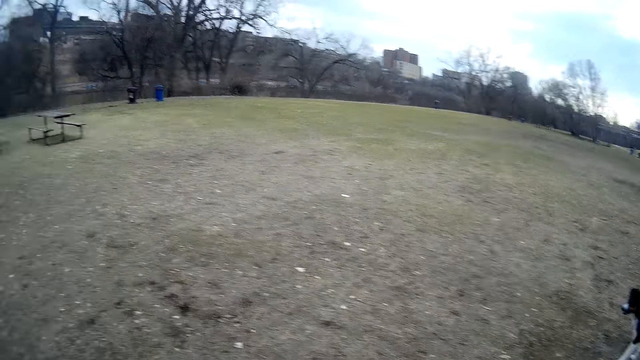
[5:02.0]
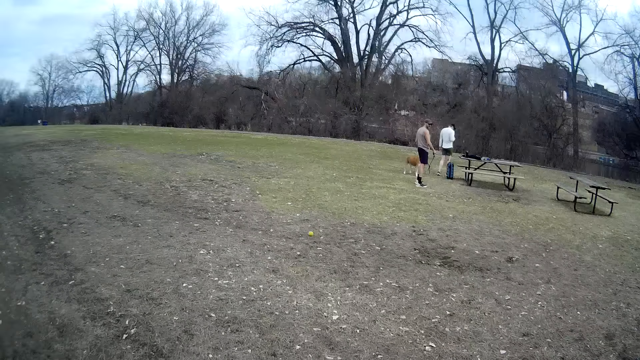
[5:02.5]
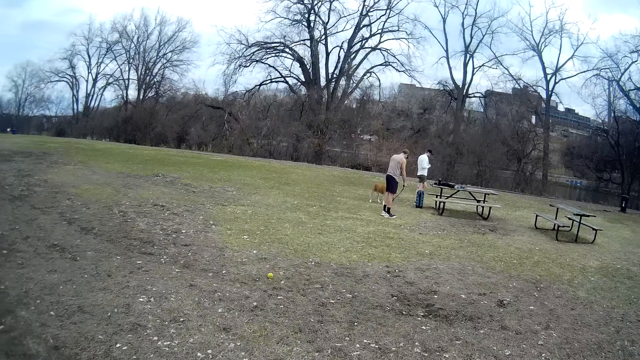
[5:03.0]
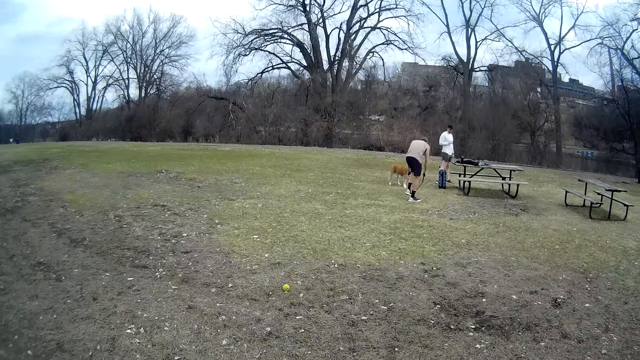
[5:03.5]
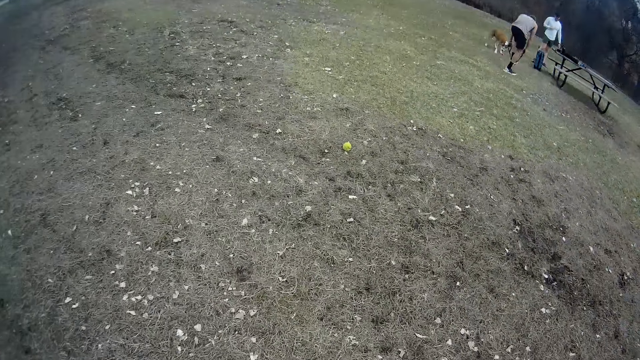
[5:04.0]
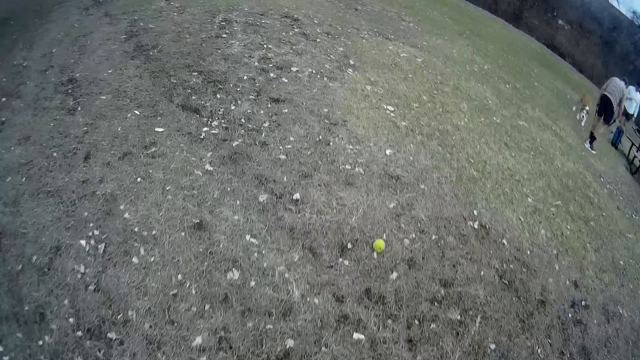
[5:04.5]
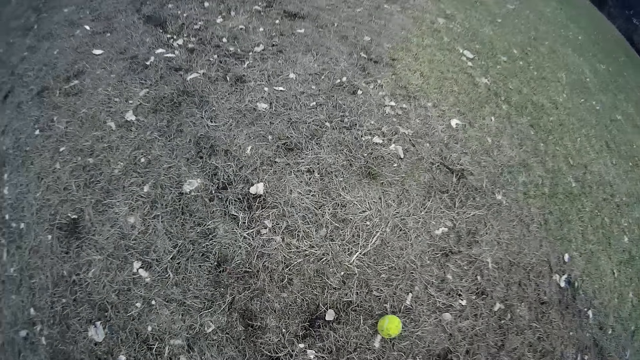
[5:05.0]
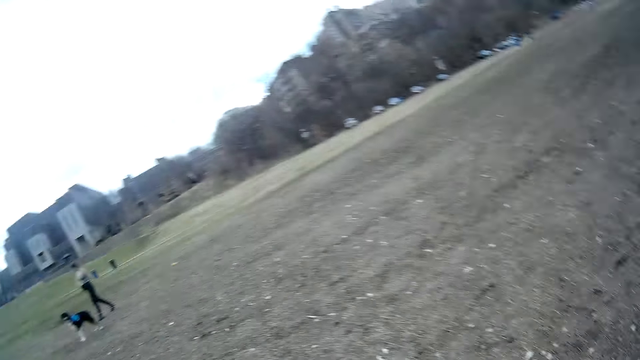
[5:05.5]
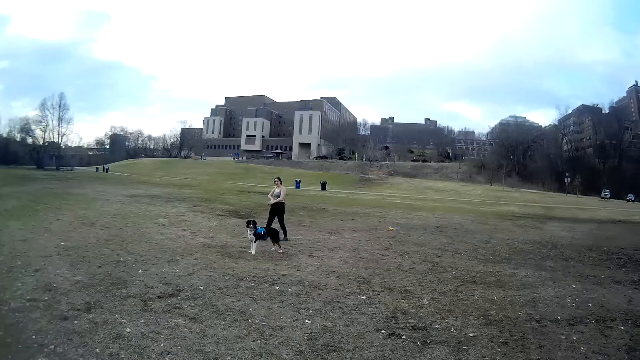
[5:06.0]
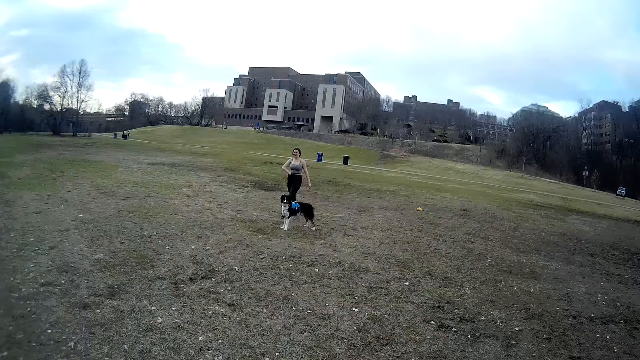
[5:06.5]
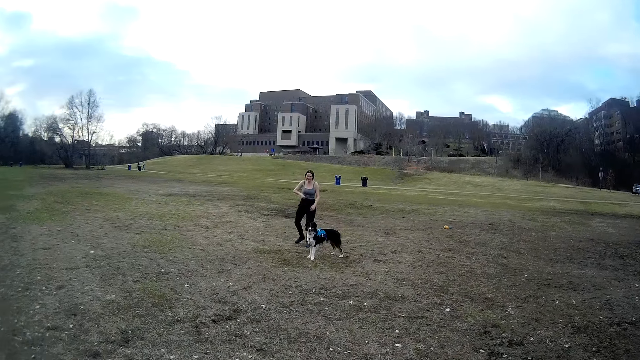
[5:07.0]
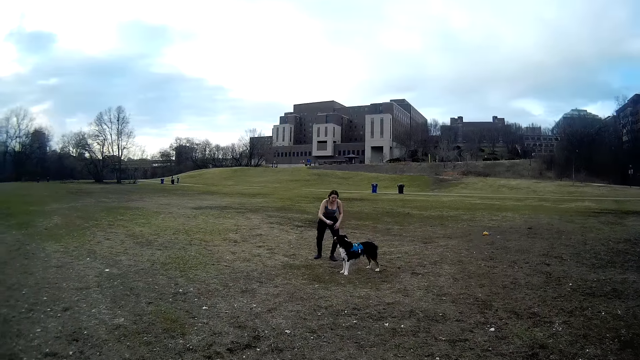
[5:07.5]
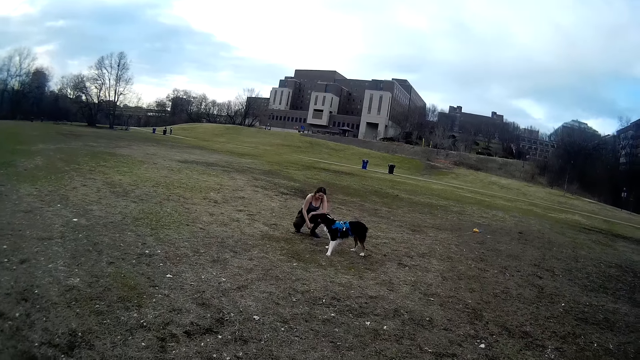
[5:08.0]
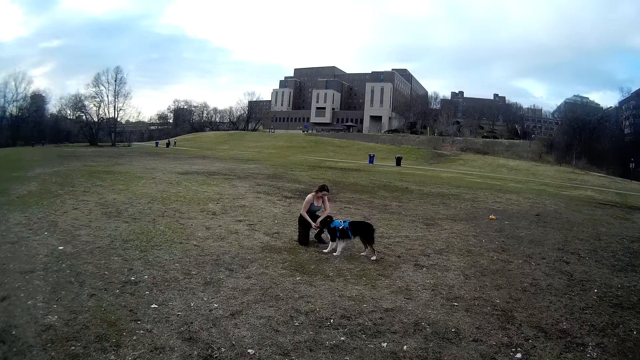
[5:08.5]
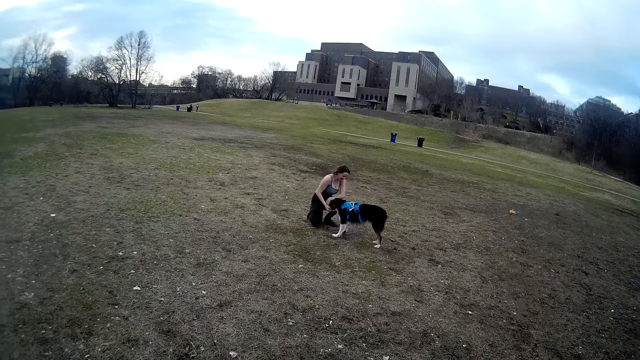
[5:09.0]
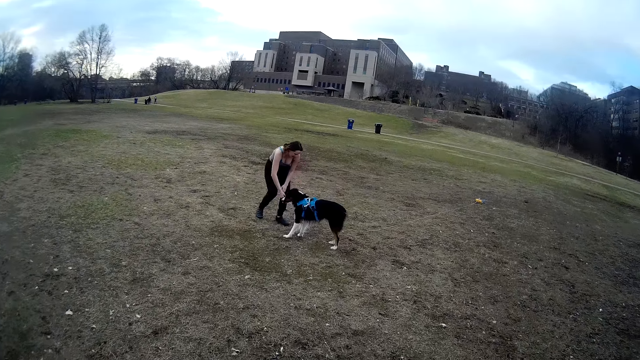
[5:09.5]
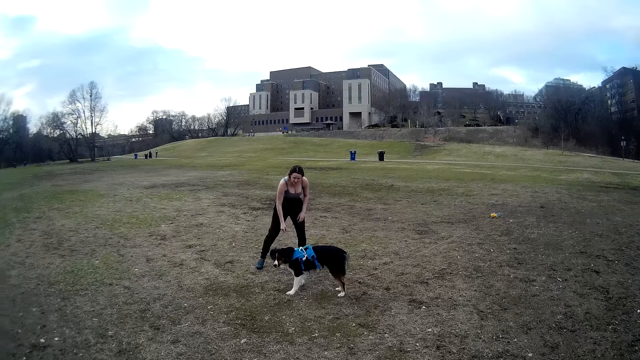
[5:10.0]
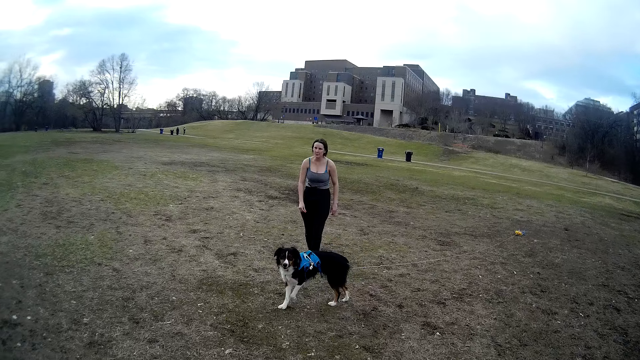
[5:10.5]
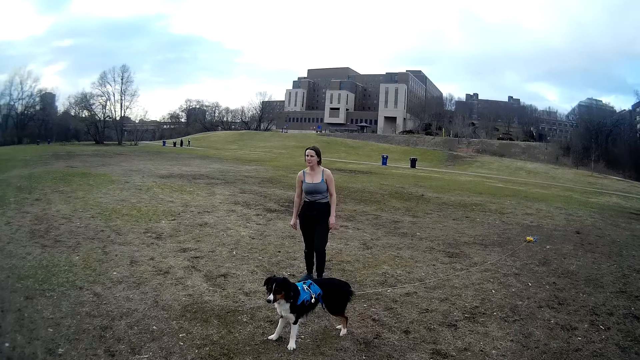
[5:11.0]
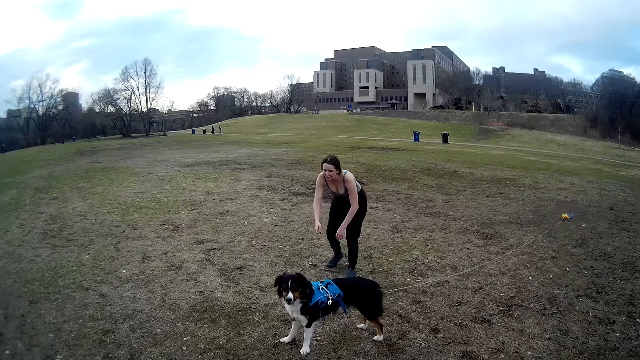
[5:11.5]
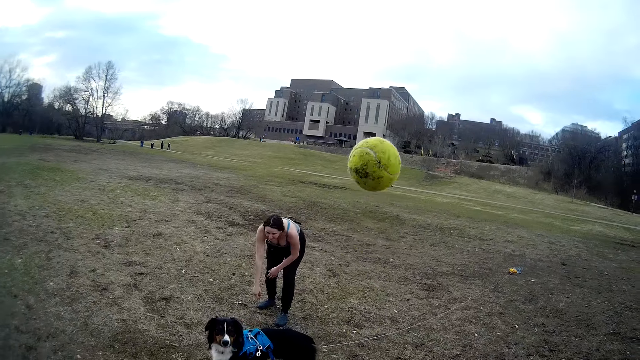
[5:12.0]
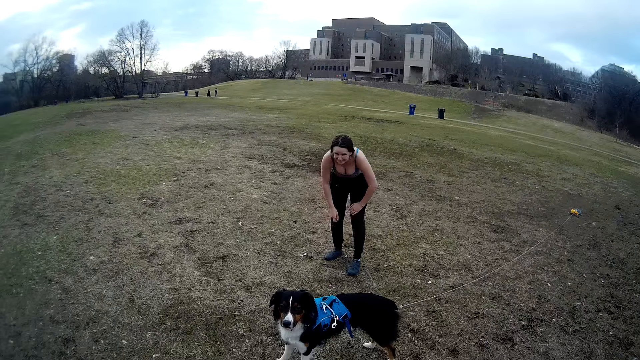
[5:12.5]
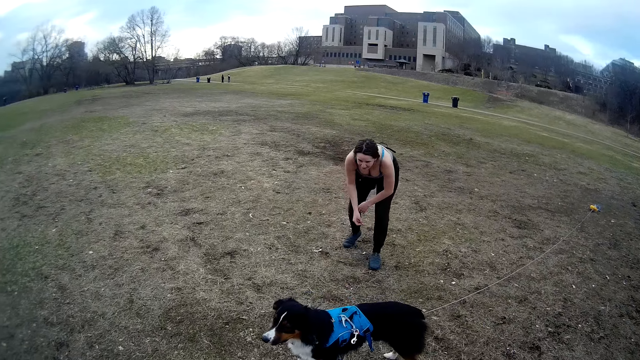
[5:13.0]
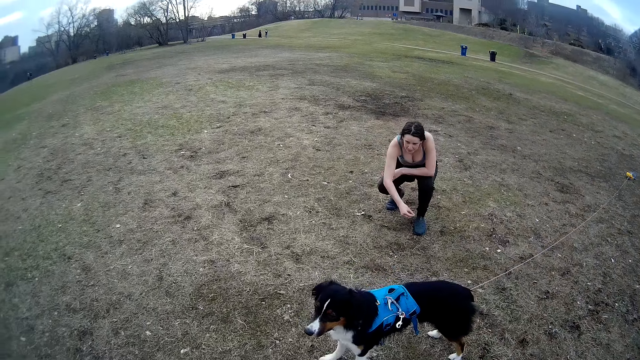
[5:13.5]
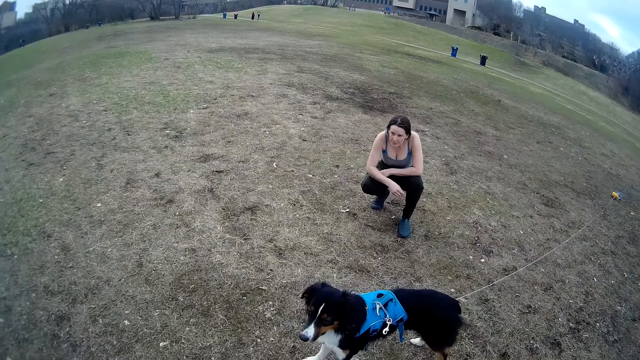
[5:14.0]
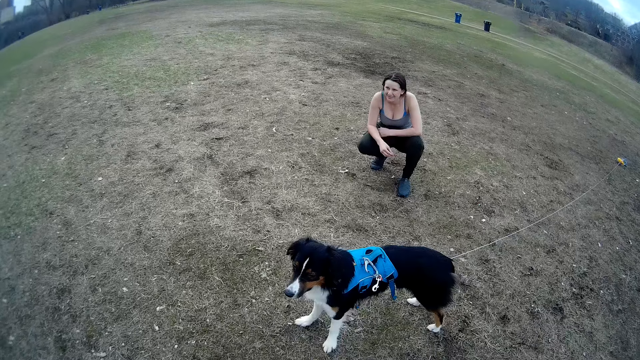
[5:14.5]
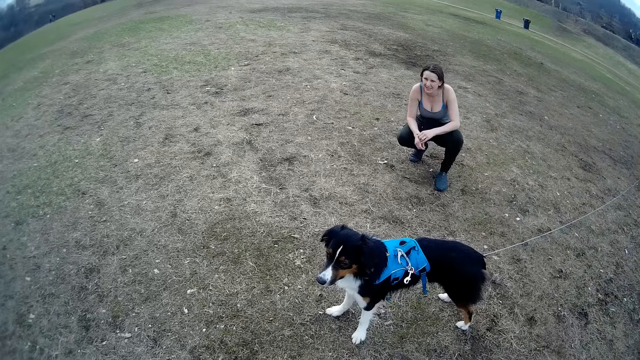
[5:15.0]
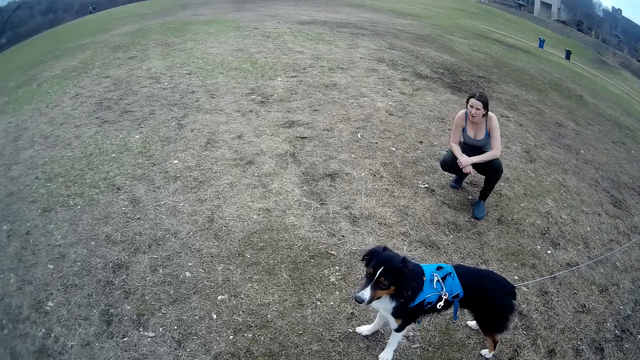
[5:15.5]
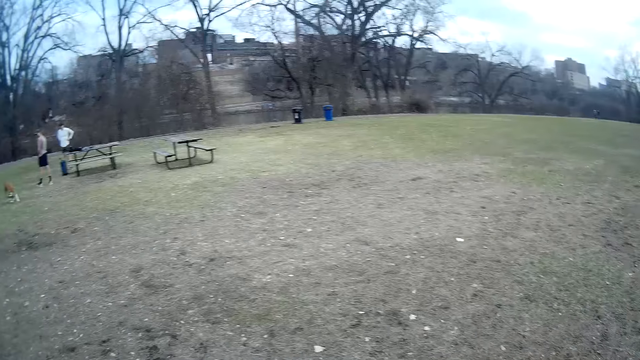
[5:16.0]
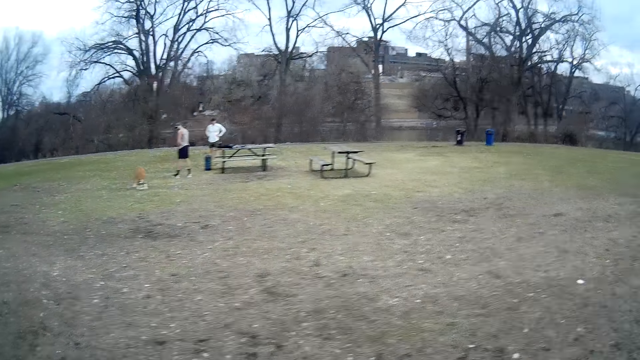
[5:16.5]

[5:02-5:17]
A man stands by another man. The other man holds another dog with a leash. The camera wearer picks the ball from the ground. A woman squats down. The woman bends towards the dog. She plays with the dog. She stands up. She squats again.

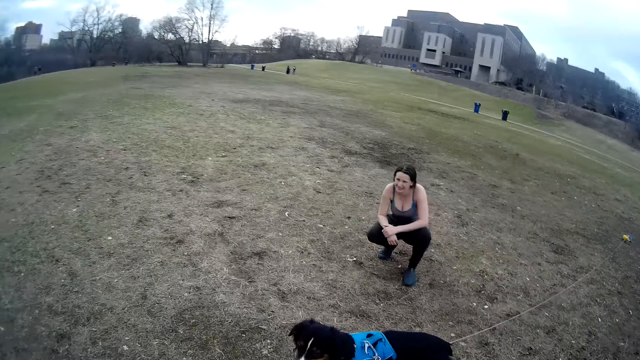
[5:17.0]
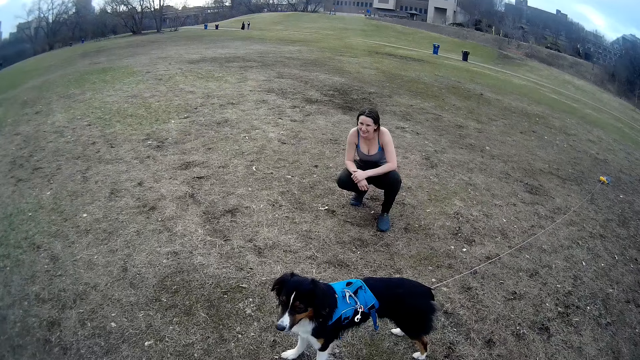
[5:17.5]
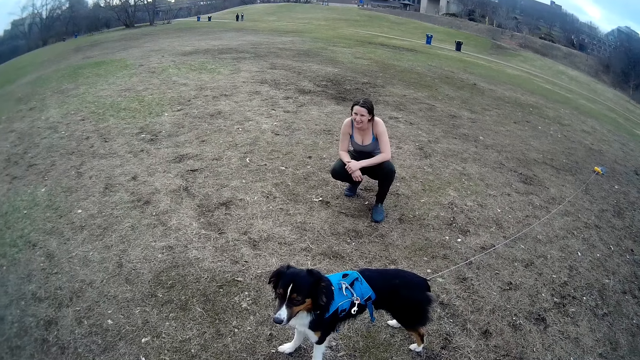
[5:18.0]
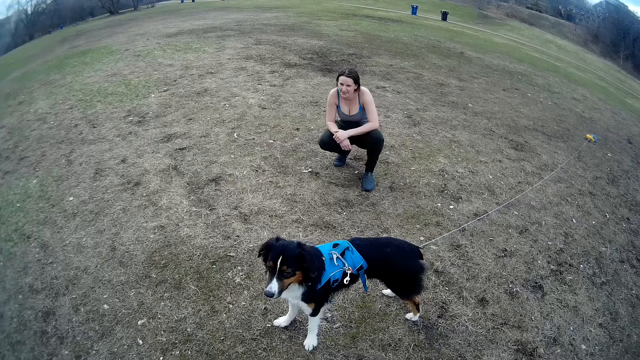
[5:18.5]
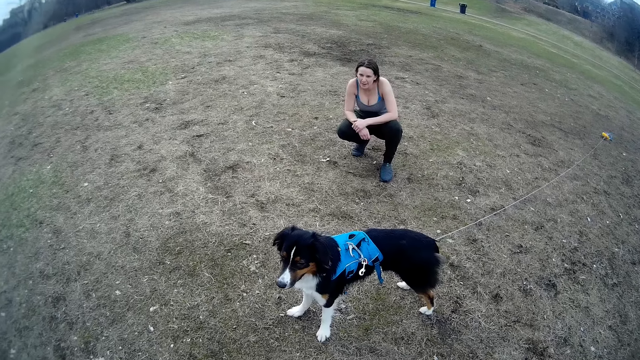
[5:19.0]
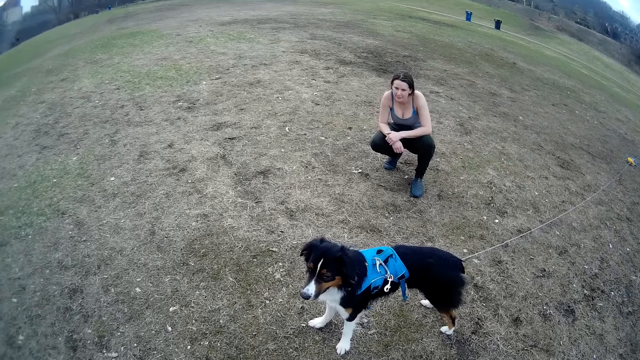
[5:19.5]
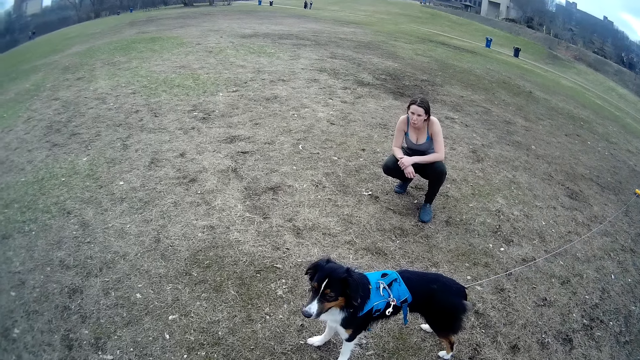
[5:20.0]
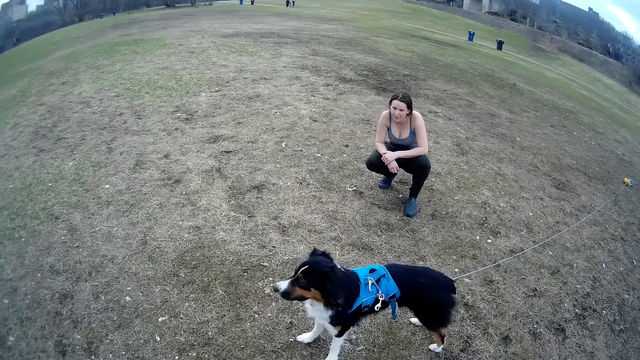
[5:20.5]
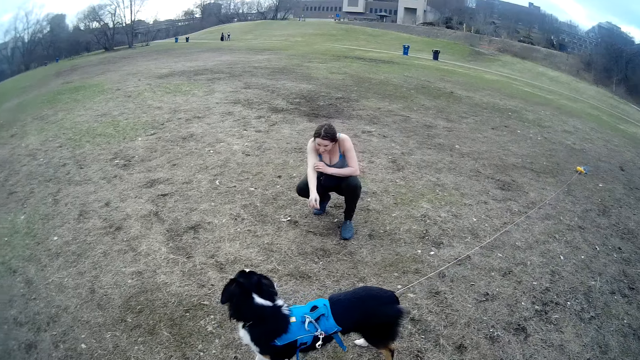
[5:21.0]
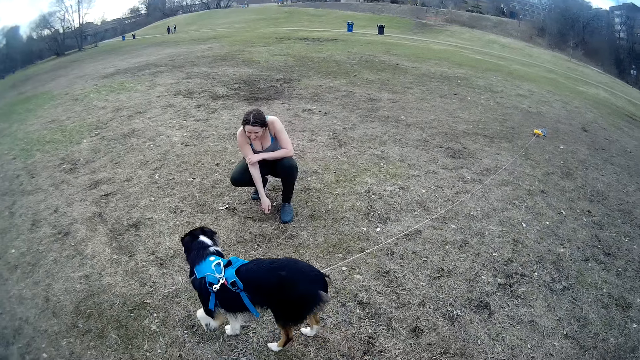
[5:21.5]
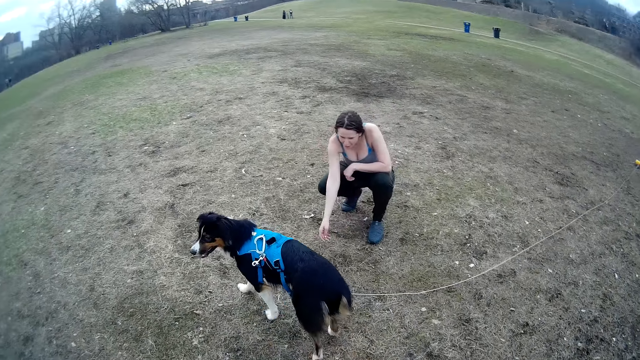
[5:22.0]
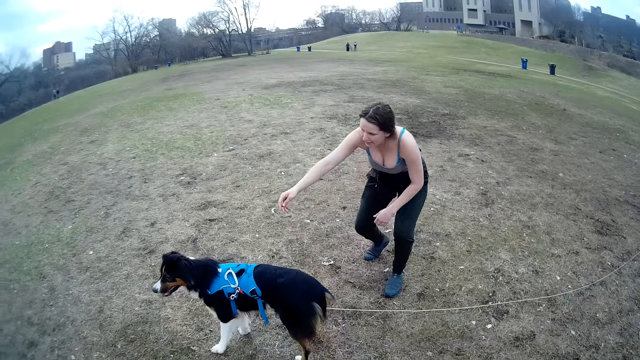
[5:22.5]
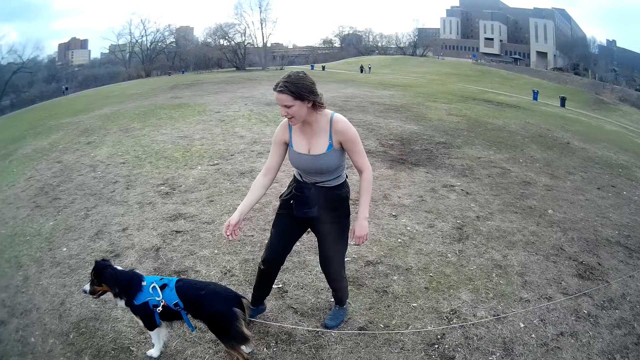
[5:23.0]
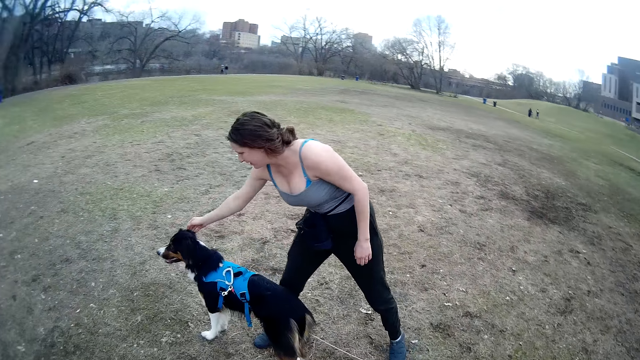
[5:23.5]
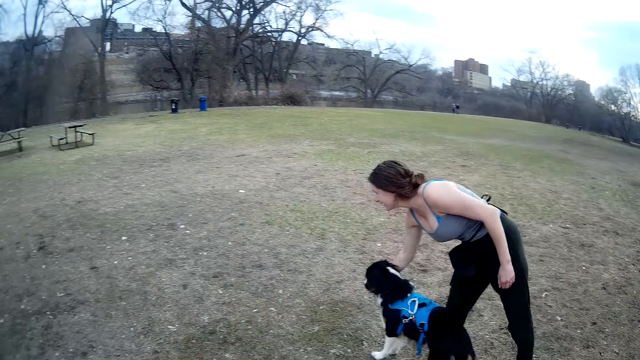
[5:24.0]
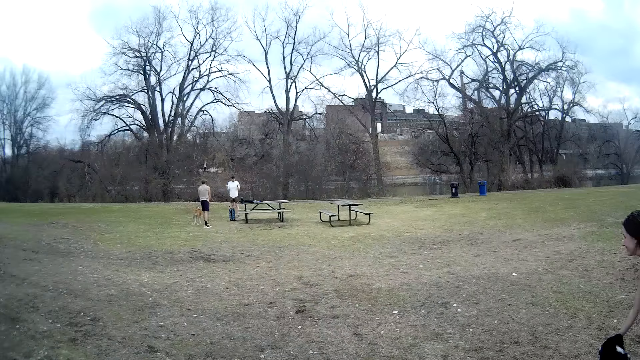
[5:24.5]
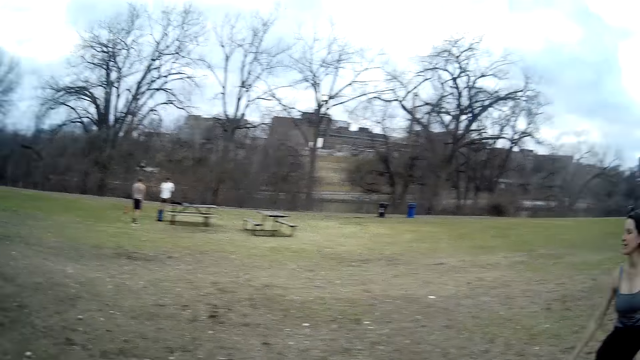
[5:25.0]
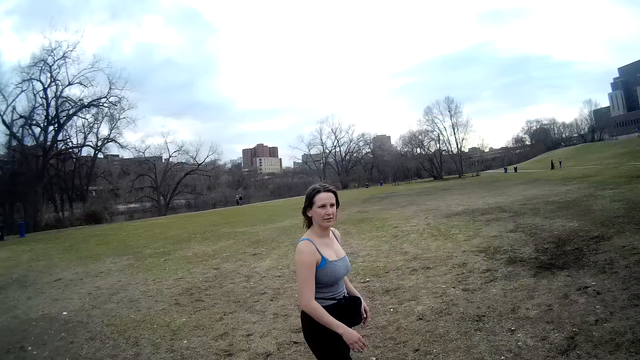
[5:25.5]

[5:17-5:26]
The woman stands up. She rubs the dog with her right hand.
